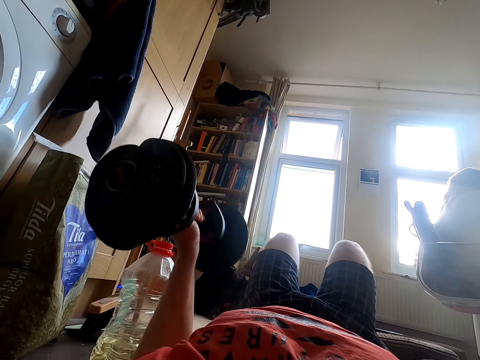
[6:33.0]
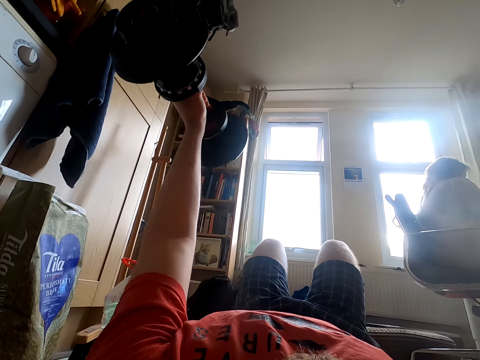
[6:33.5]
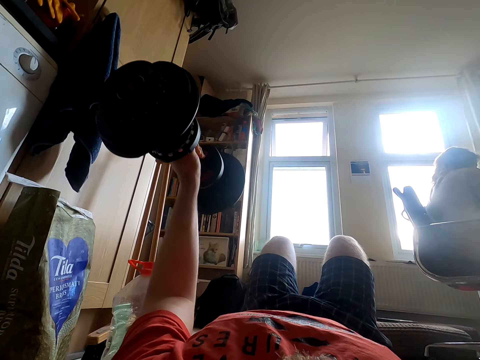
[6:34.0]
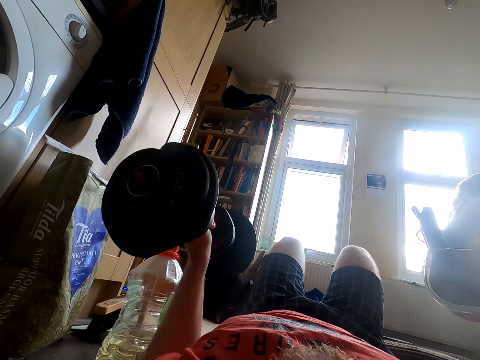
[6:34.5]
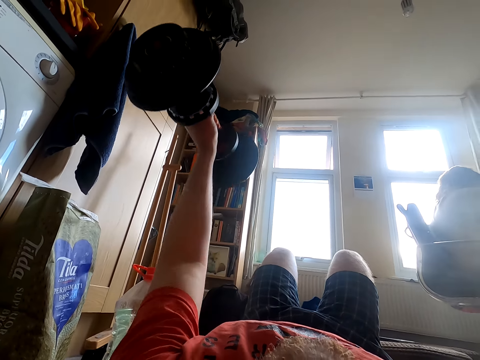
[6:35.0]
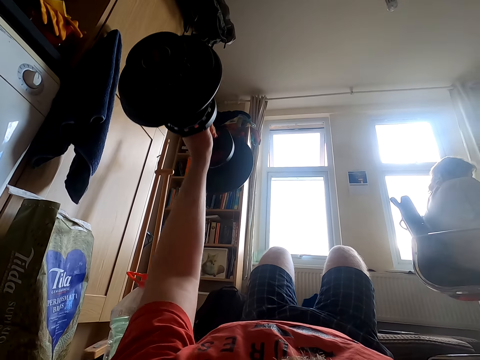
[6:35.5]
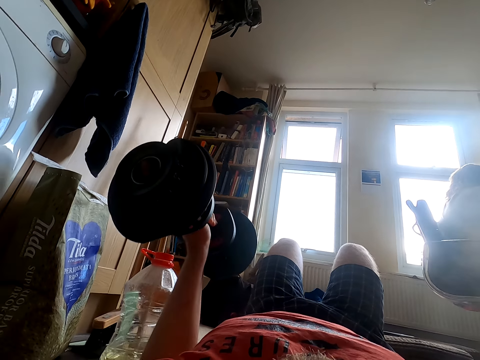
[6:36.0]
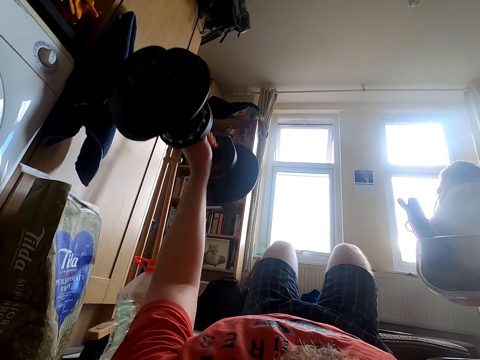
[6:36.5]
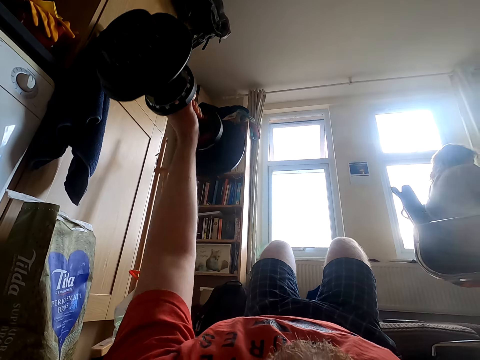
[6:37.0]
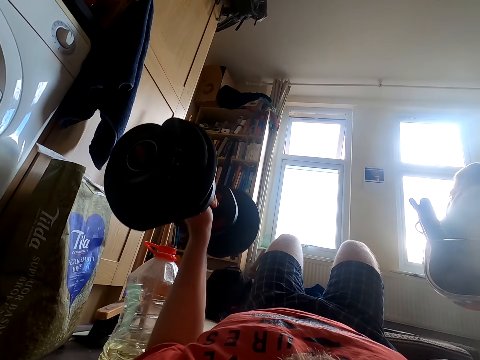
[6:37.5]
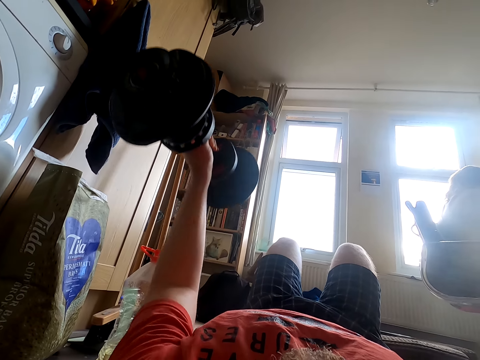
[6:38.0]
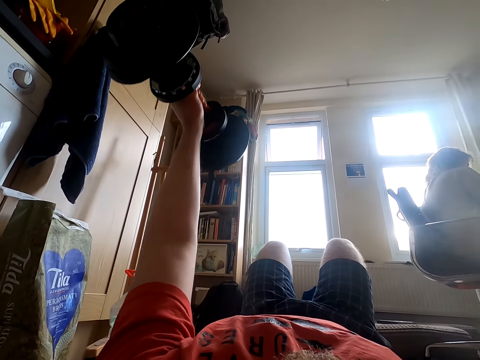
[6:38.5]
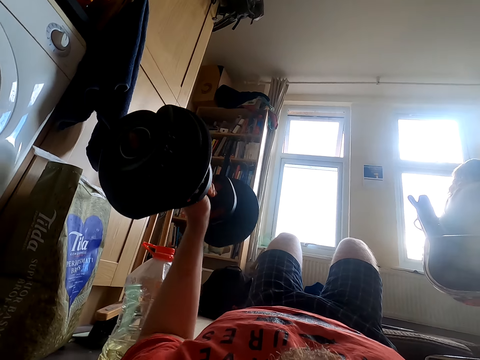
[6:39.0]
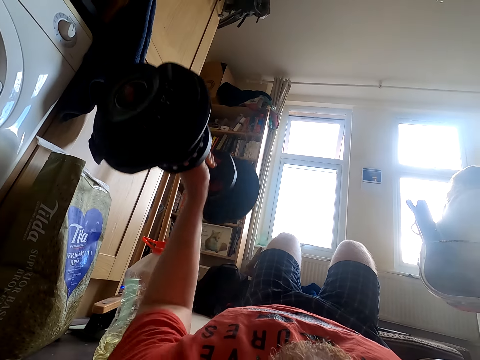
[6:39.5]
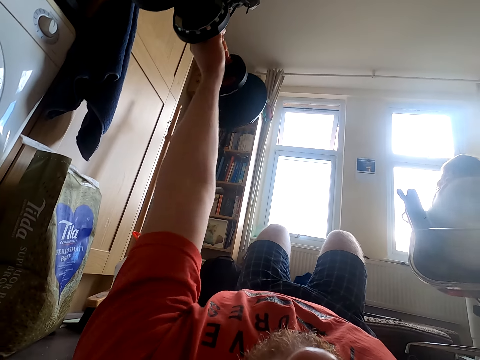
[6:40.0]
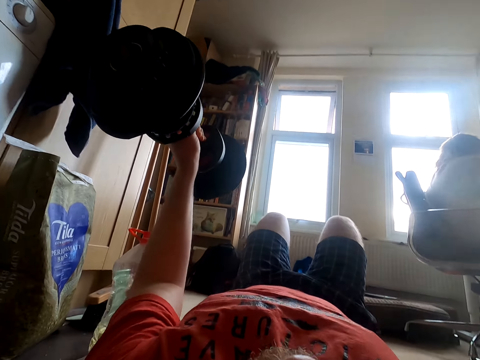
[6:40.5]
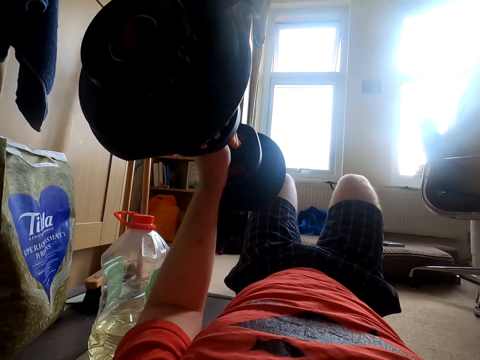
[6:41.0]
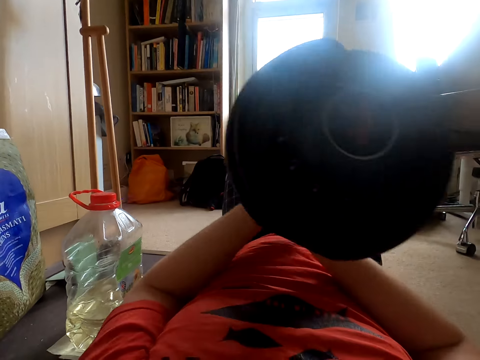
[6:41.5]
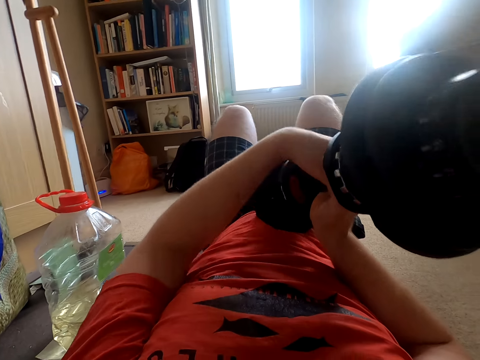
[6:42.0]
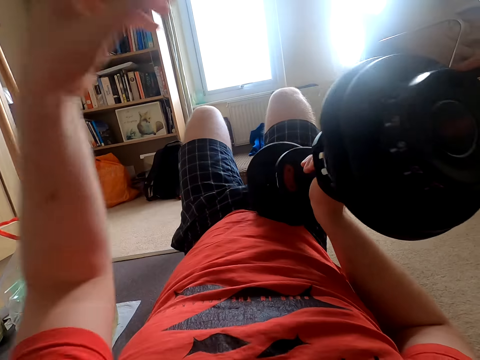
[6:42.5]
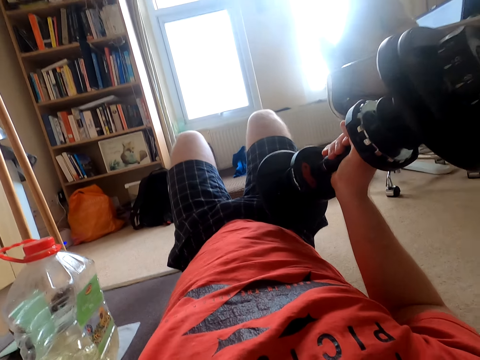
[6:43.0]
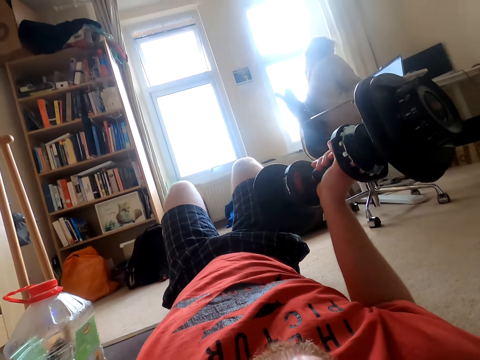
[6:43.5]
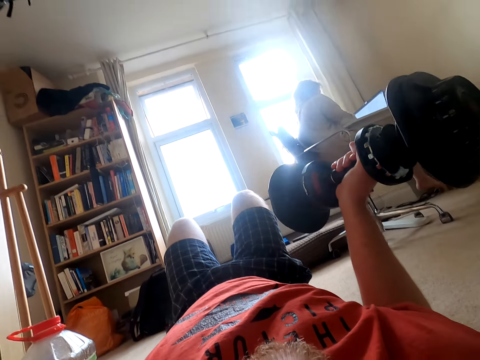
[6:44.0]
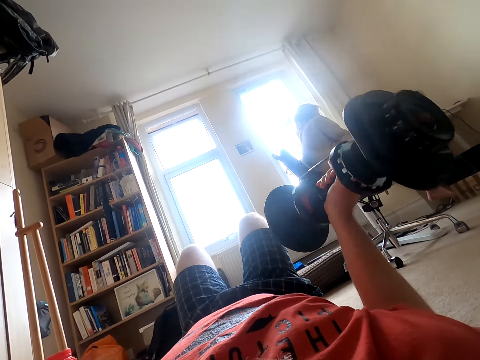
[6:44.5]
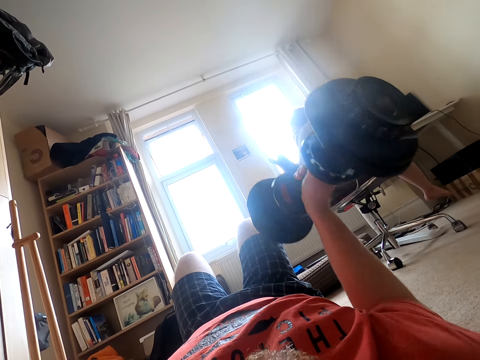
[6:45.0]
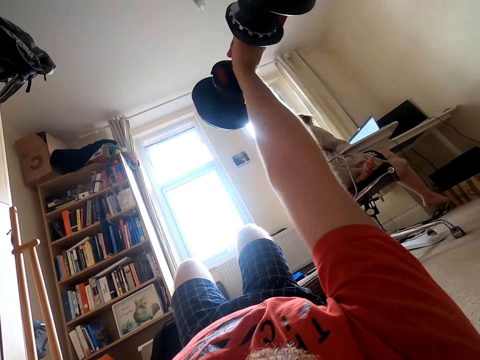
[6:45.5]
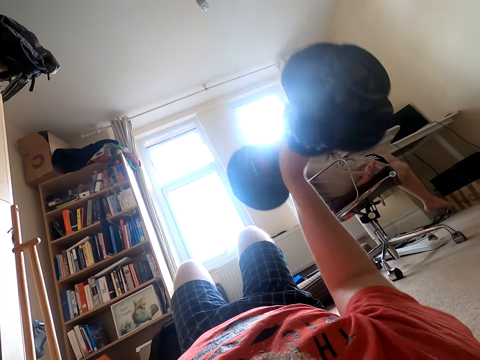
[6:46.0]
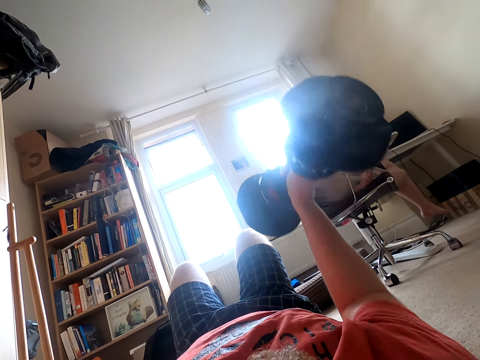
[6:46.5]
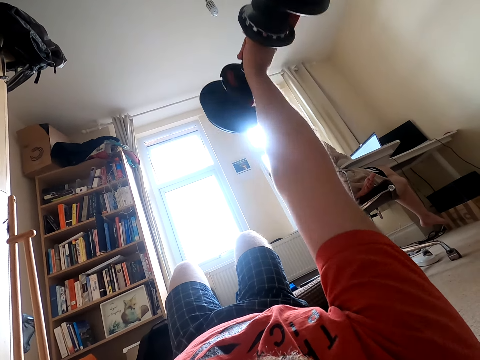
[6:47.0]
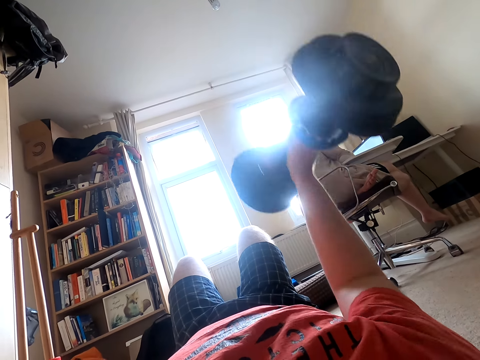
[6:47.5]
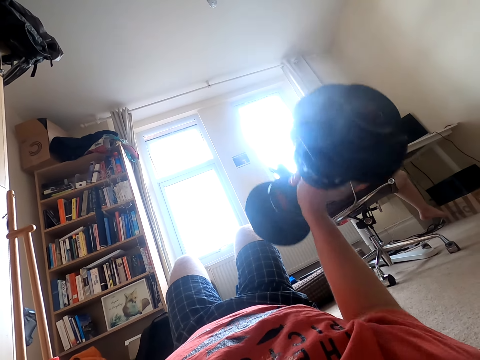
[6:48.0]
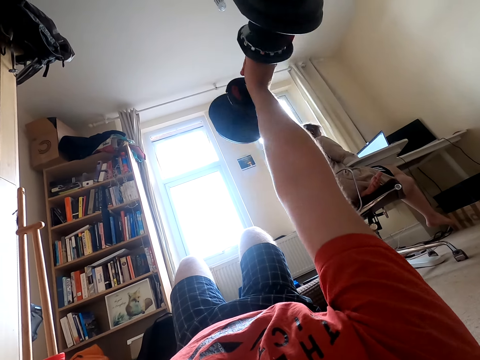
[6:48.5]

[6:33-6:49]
The camera wearer exercises with a dumbbell repeatedly. They exchange the dumbbell to the right hand. They lift the dumbbell weight. They exercise with the dumbbell.

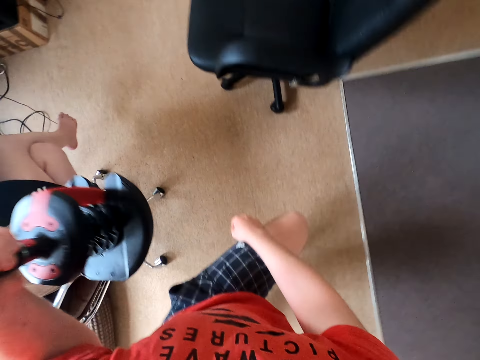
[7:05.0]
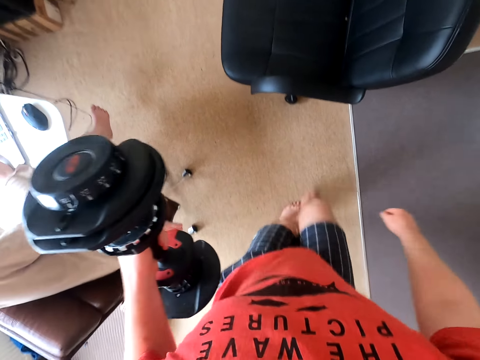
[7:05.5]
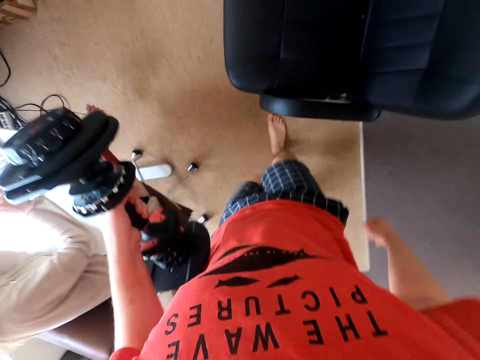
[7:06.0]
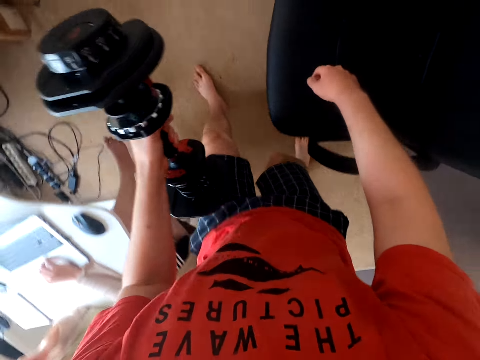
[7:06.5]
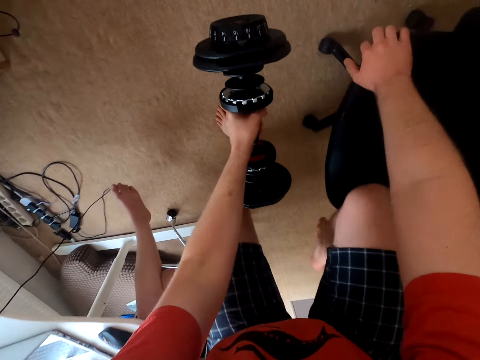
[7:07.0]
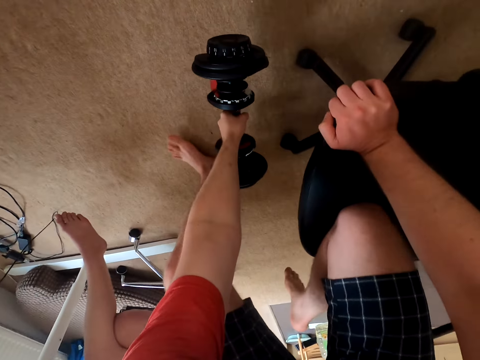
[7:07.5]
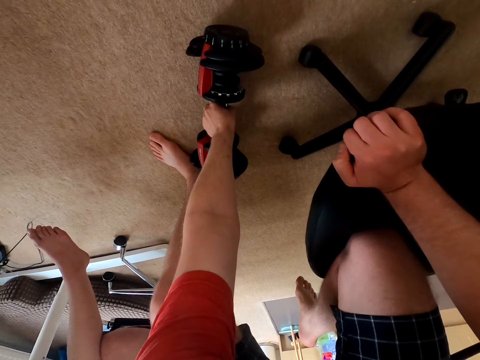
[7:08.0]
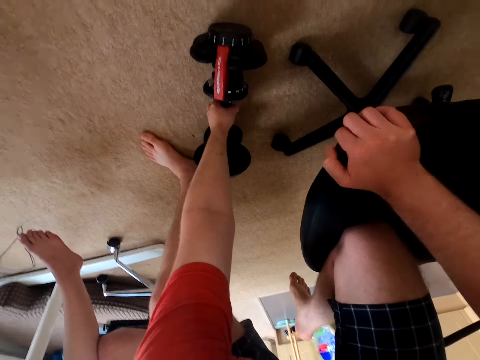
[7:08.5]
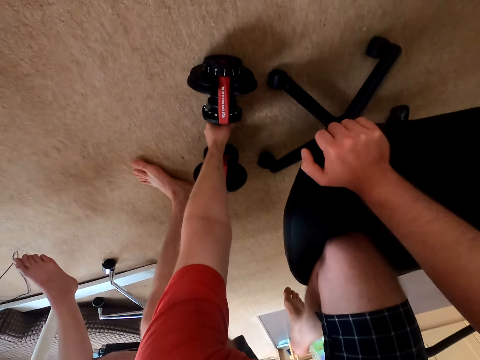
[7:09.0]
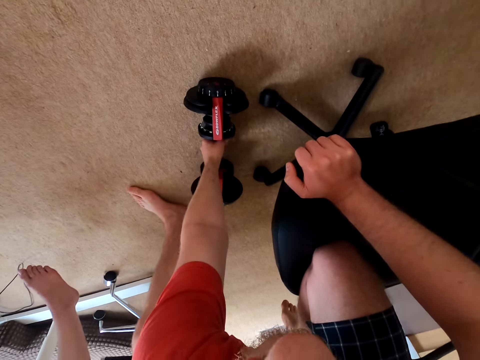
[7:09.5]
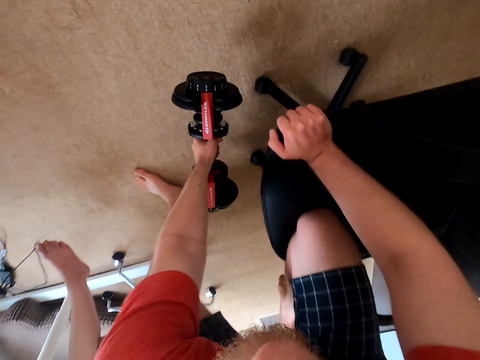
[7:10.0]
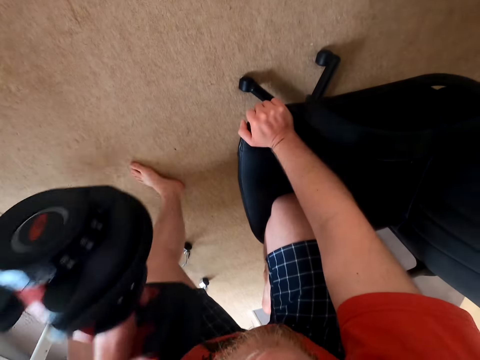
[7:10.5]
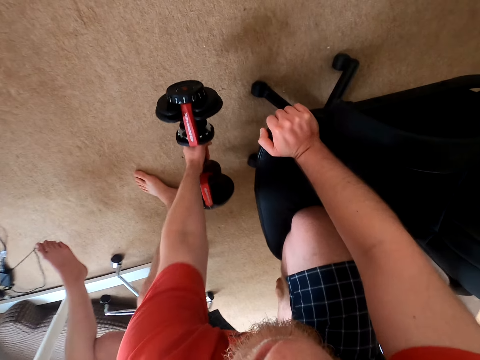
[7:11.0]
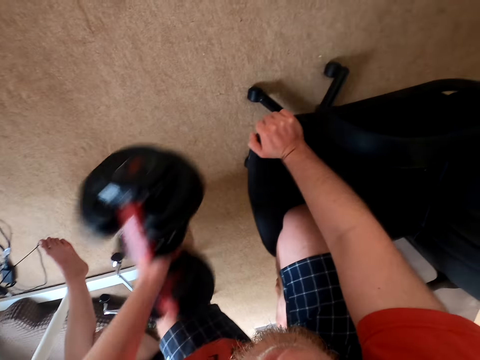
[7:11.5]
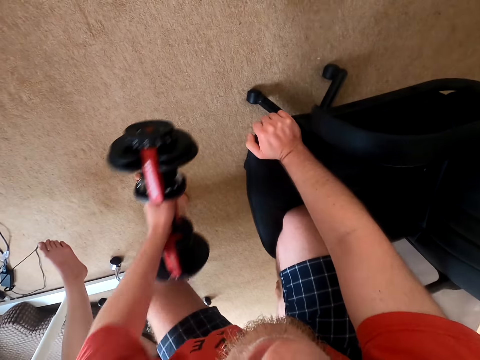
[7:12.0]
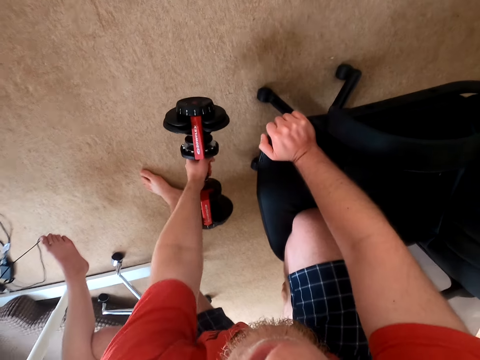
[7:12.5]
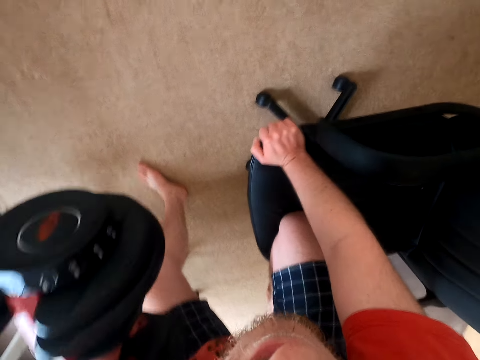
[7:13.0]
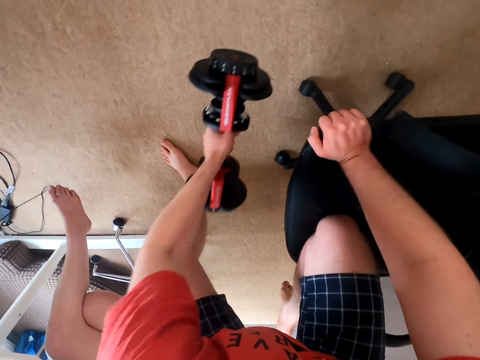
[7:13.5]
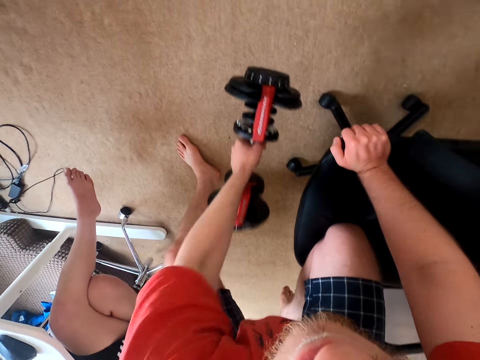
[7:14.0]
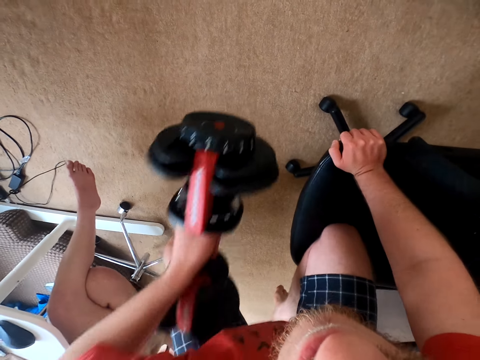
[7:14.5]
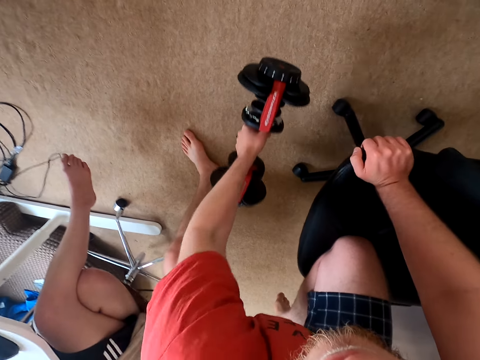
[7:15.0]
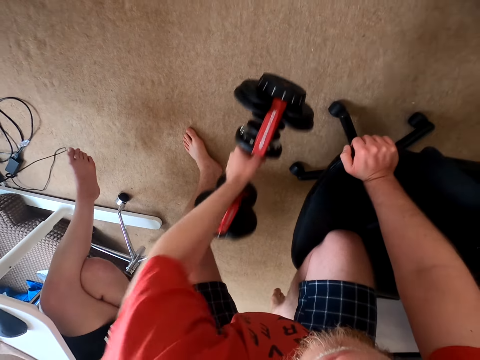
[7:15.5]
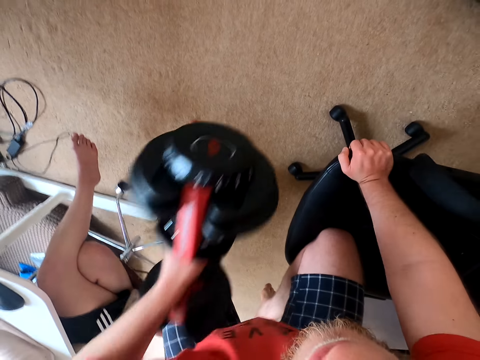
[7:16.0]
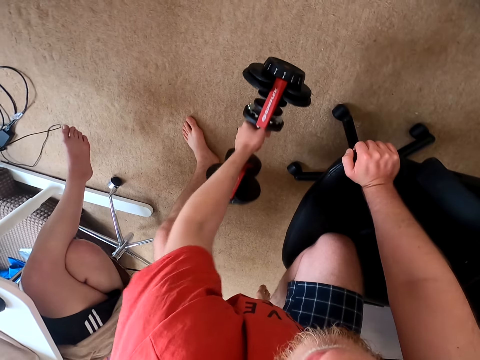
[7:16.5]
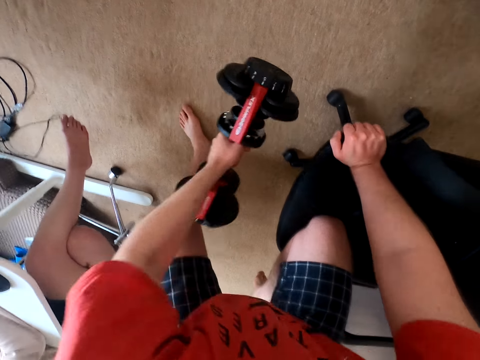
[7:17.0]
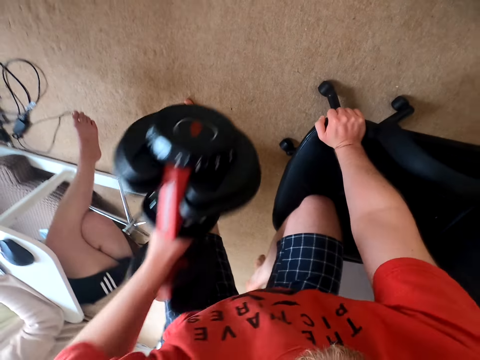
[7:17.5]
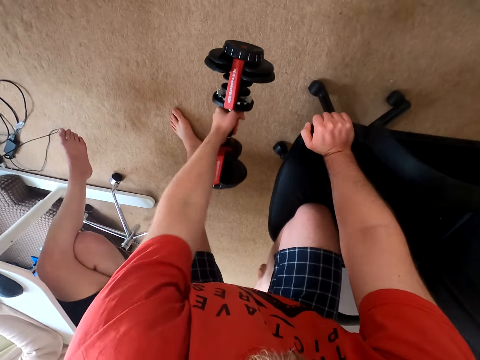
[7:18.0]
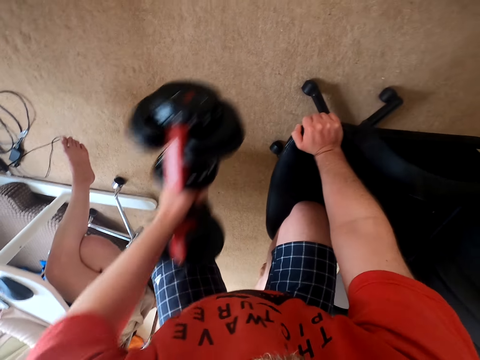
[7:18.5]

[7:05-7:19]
The camera wearer walks in the house. They kneel on the chair. They lift the dumbbell weight. They exercise with the dumbbell repeatedly.
